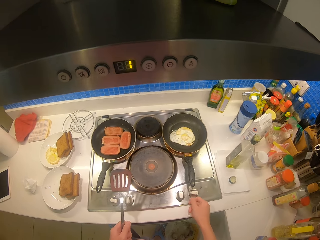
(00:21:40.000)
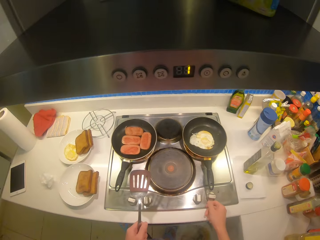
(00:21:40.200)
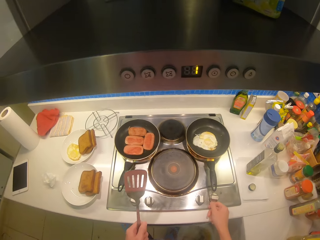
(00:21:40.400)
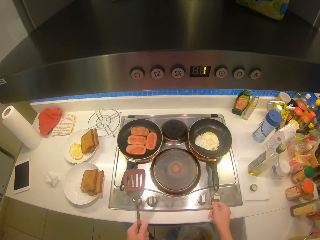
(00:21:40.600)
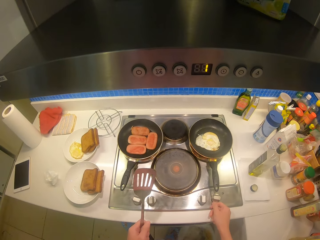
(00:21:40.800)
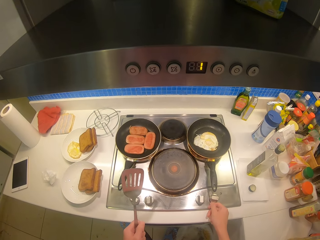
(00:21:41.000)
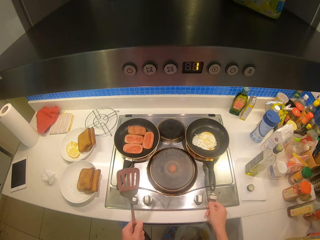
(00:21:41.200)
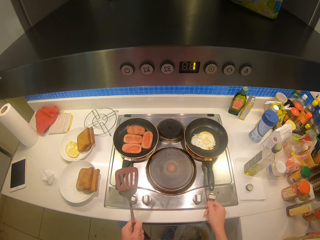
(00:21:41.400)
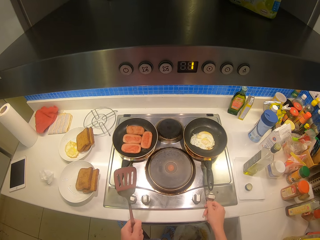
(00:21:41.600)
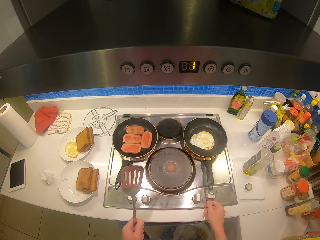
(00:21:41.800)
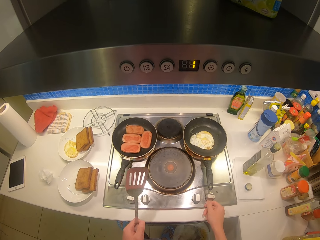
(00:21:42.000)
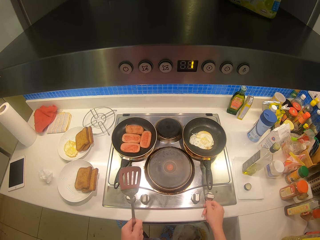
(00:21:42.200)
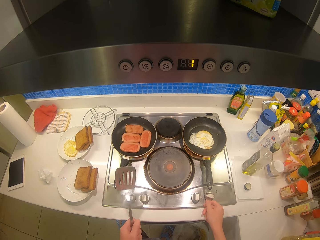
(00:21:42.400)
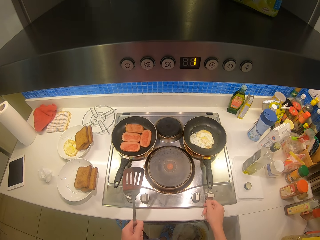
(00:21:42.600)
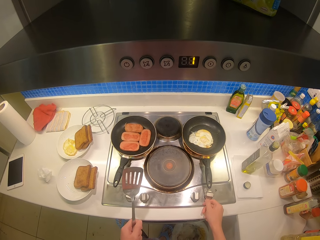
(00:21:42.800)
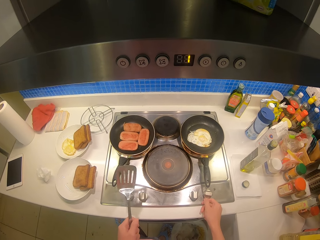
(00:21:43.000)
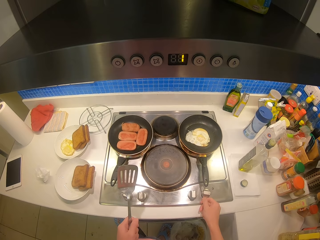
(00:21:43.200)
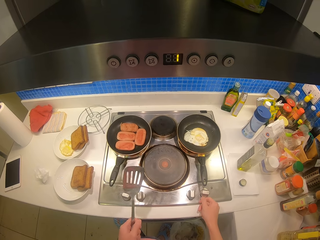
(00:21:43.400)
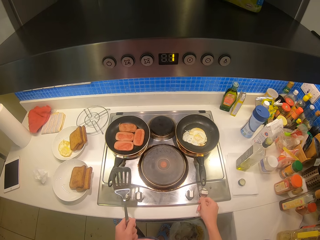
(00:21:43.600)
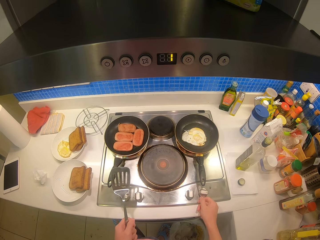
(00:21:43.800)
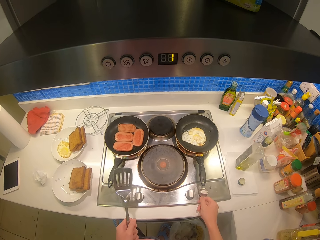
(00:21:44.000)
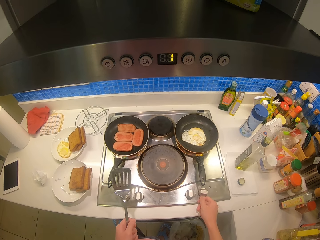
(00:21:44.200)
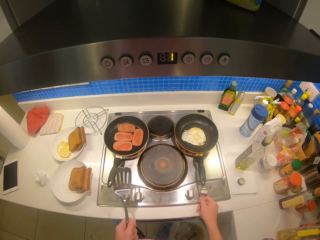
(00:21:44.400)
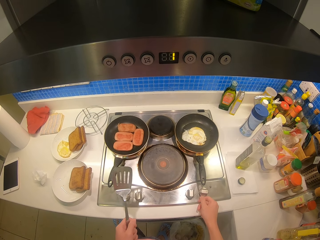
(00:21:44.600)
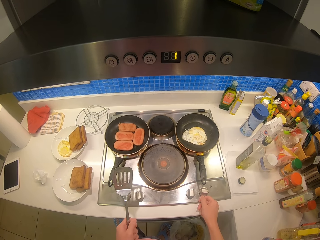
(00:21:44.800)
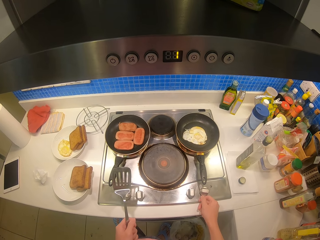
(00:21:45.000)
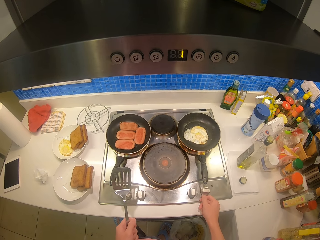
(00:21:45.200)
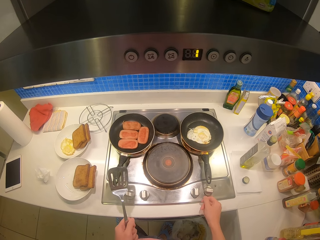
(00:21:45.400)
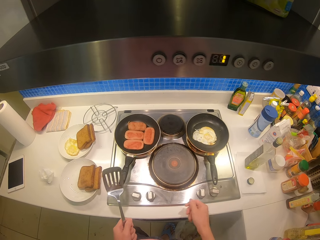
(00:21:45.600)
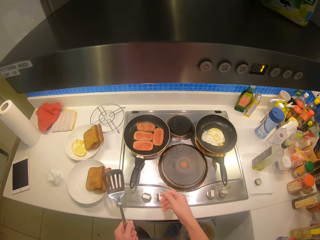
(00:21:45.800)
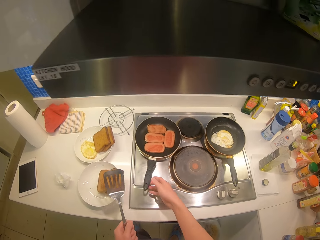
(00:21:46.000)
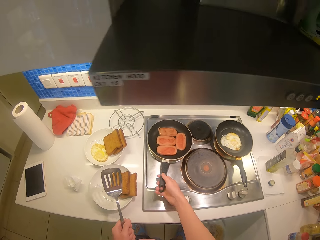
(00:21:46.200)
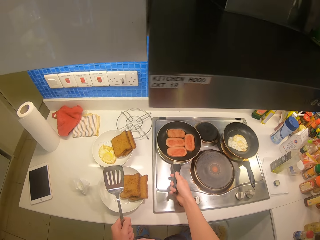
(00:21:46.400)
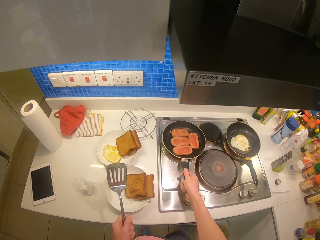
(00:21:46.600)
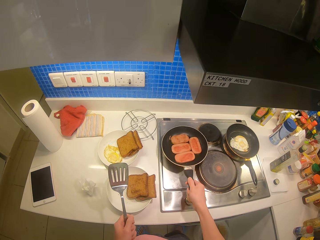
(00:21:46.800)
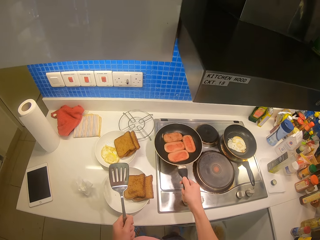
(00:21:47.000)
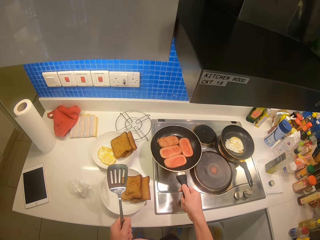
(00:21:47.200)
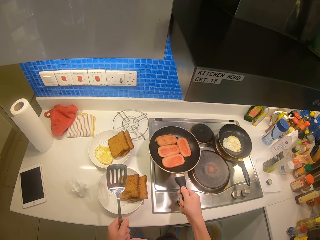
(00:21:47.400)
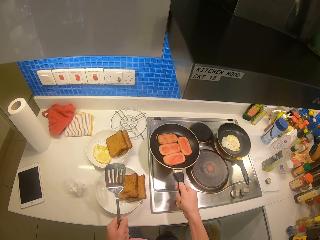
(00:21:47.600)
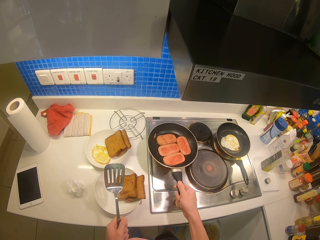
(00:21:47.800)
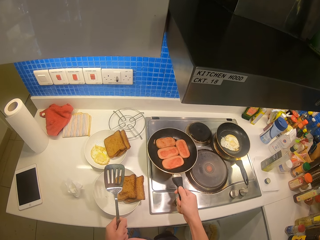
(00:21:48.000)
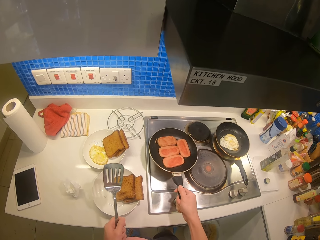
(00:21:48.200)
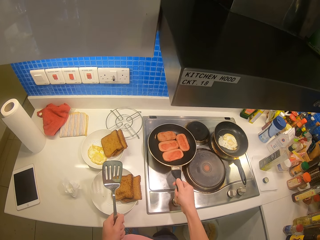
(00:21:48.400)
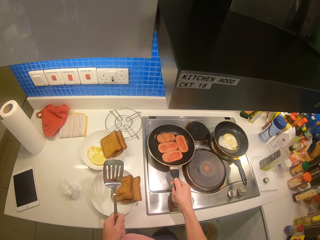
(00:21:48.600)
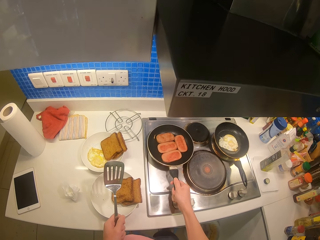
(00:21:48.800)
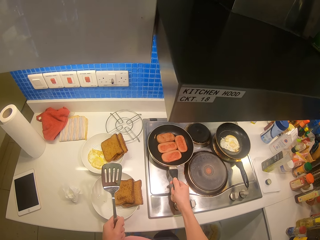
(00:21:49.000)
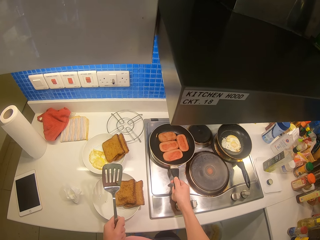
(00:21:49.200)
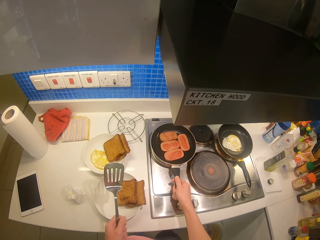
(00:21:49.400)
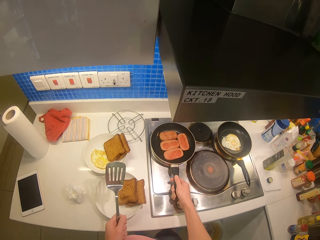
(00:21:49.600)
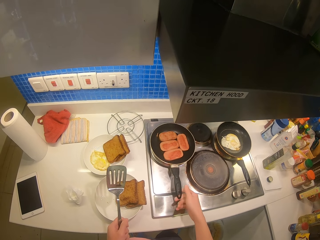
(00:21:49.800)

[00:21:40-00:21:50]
The camera wearer holds the slotted turner.

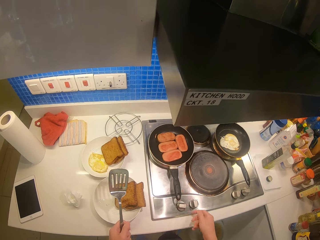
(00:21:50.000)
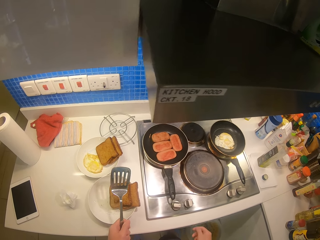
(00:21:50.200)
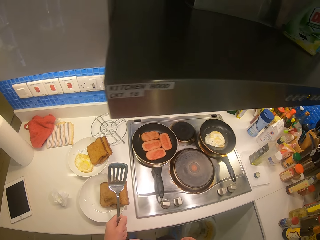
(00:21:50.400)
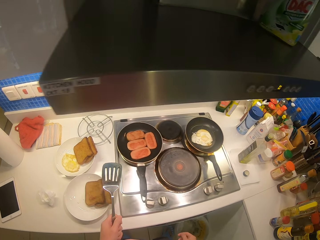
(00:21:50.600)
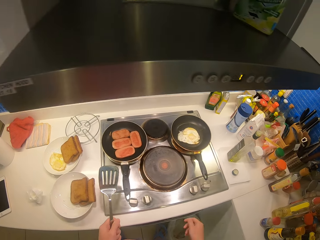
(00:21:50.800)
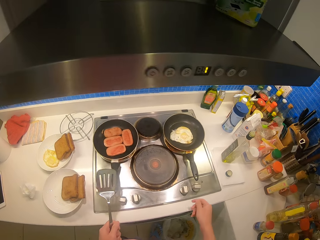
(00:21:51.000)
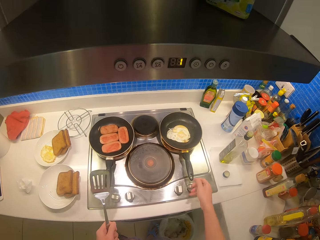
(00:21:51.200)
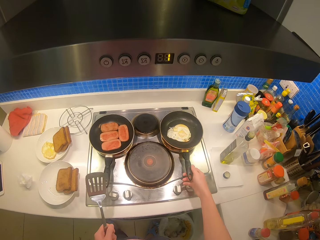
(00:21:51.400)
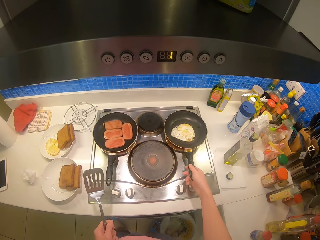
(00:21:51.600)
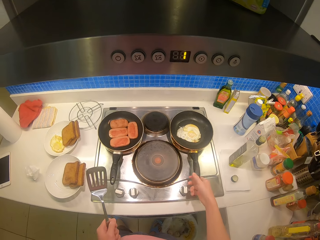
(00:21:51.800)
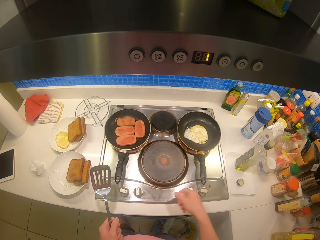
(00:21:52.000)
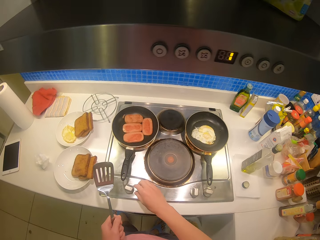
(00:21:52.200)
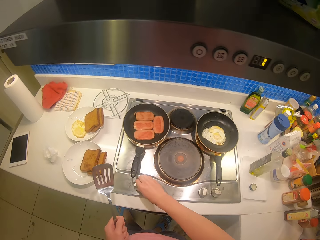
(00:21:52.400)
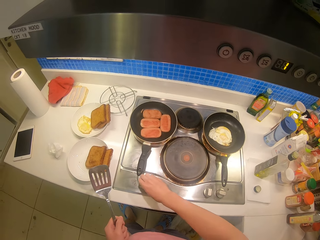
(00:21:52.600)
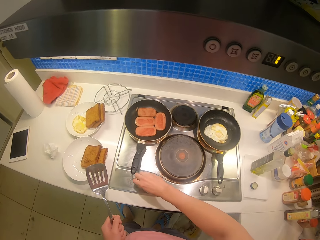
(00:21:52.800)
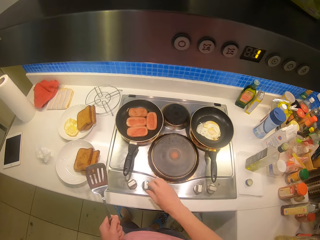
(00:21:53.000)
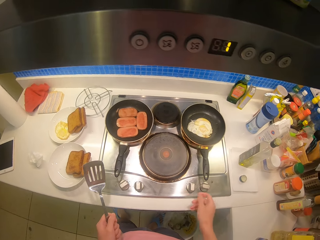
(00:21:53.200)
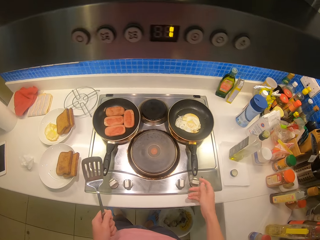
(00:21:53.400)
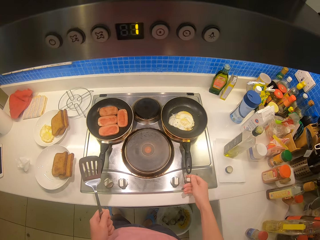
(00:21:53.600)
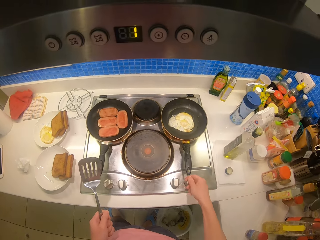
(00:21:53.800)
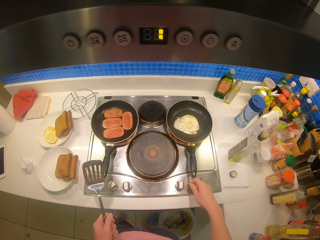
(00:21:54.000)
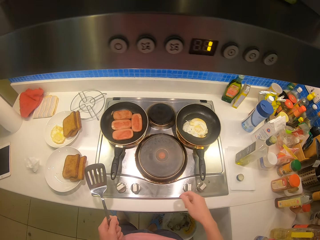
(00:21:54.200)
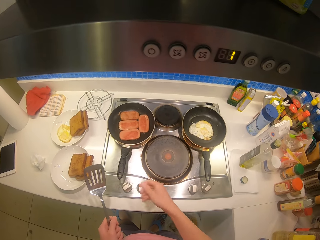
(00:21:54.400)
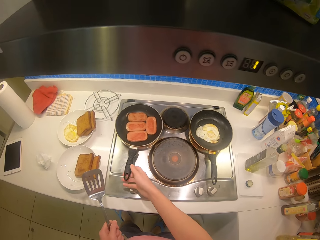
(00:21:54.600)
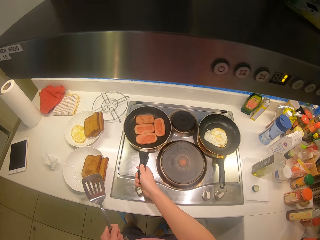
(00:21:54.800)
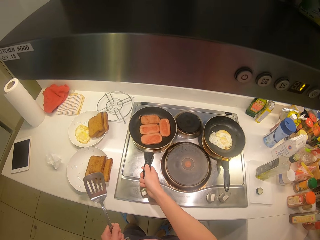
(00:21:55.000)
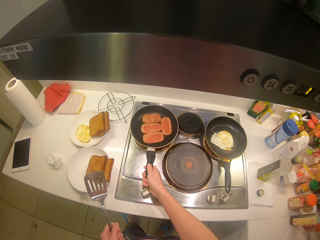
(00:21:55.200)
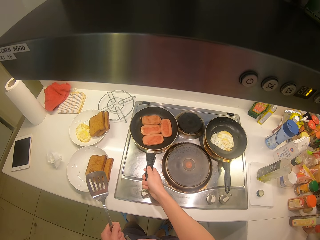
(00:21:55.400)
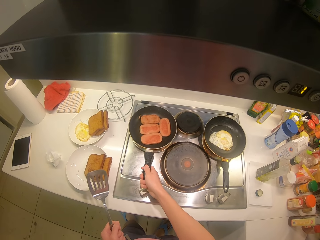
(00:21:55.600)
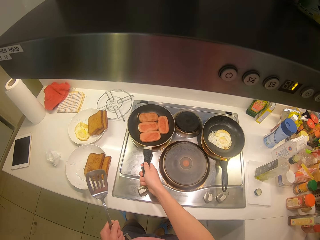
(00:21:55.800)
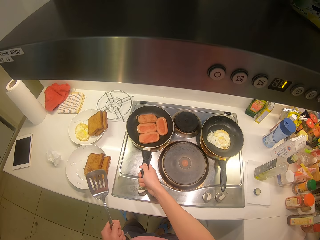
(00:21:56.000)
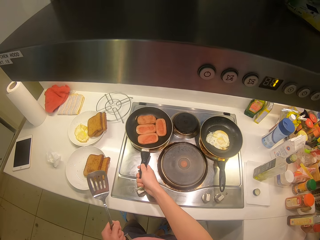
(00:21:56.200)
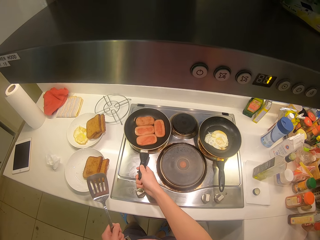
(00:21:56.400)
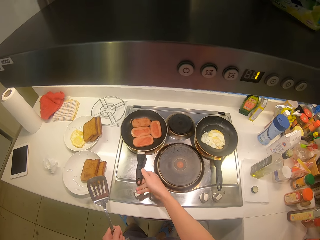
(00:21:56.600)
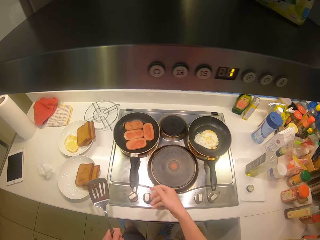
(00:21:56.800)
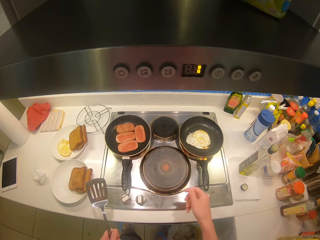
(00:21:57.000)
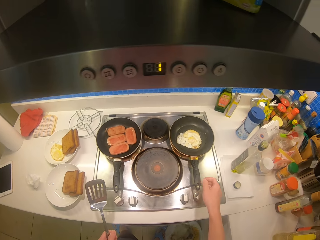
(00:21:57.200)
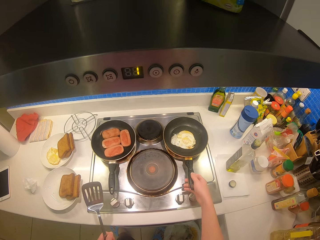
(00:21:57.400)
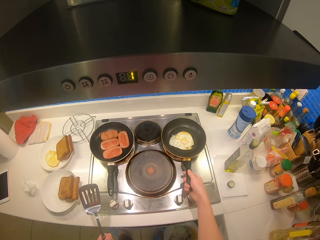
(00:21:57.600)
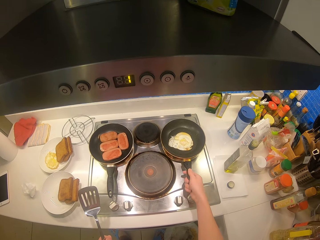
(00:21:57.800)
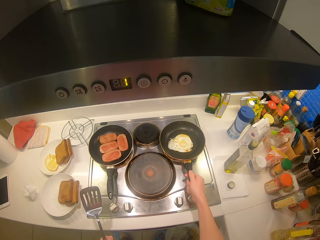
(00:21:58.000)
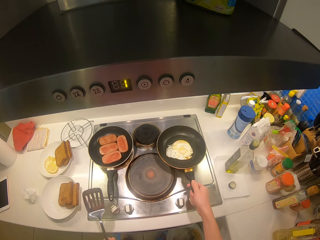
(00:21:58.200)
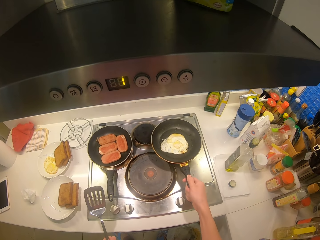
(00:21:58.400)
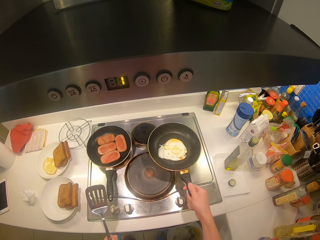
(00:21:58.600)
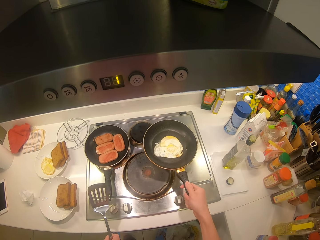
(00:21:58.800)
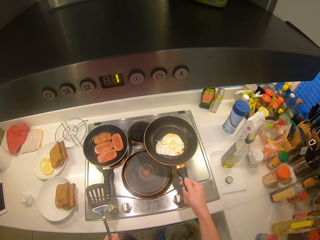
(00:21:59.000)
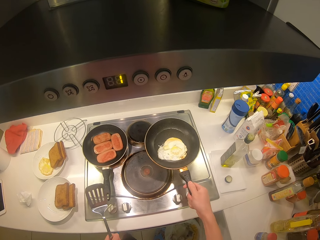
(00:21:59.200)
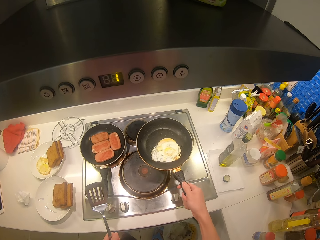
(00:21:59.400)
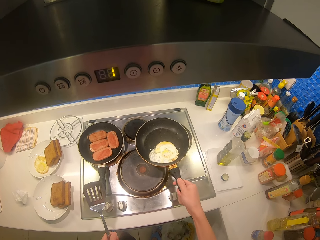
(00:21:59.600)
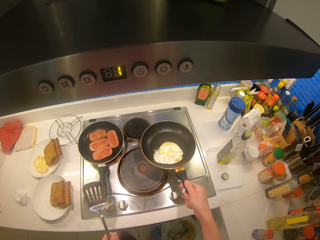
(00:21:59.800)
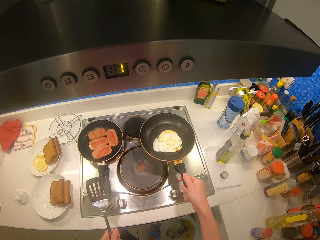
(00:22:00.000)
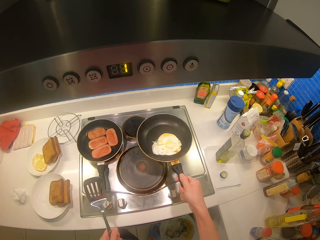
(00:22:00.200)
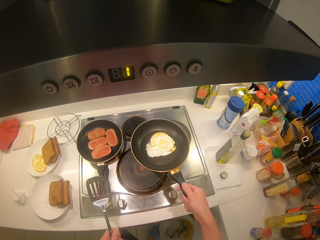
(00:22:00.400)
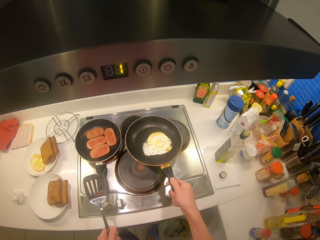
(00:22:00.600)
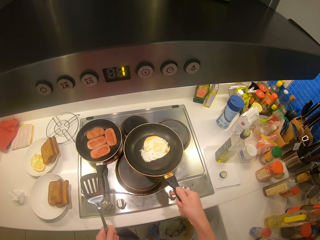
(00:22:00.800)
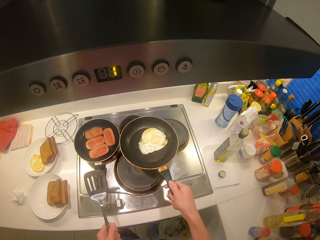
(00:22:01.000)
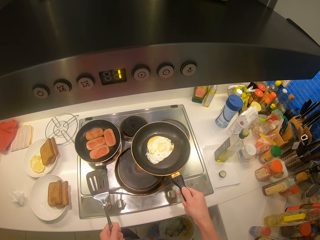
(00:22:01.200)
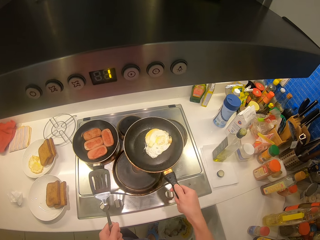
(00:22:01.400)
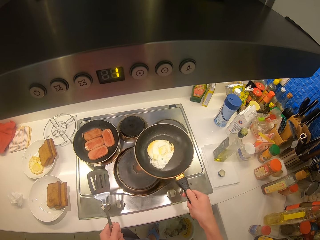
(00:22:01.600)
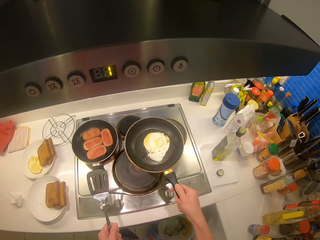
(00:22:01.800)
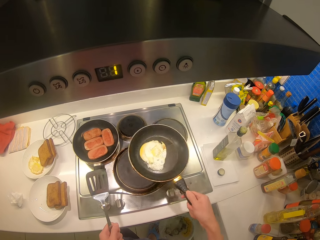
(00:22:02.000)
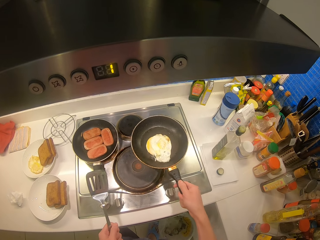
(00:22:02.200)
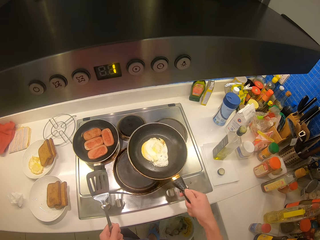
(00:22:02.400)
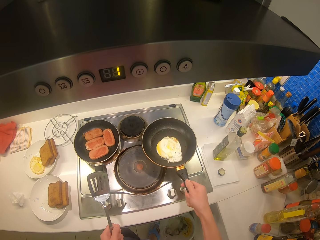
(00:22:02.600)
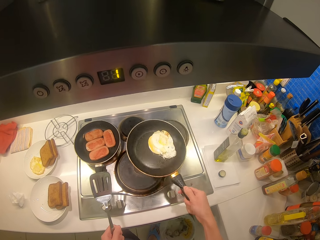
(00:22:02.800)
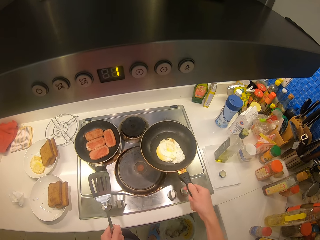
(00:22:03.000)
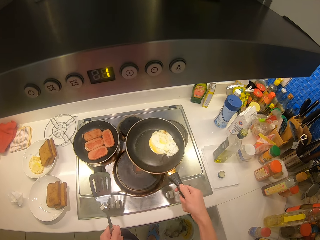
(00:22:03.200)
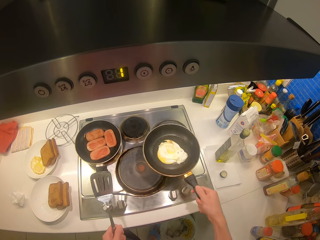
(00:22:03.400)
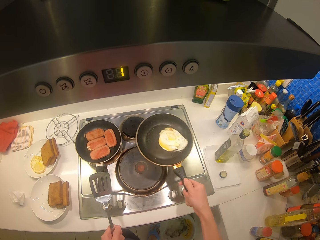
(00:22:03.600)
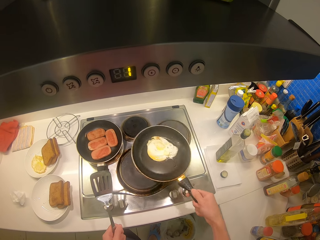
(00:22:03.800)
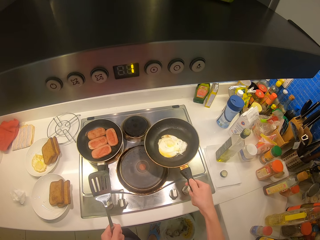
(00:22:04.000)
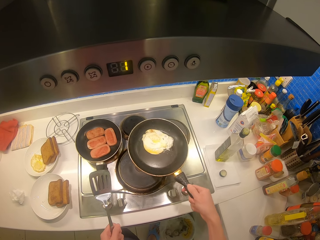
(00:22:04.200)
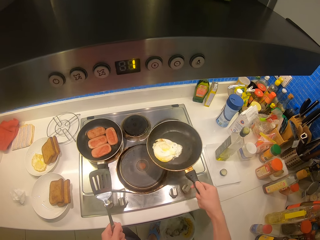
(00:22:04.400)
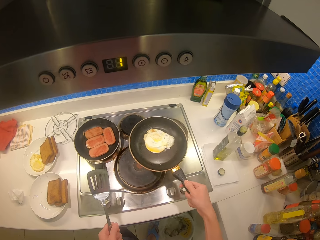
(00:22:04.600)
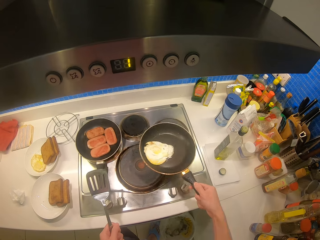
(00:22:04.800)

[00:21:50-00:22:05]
The camera wearer turns off the cooker. They shake the pan with the right hand. They hold the pan.
